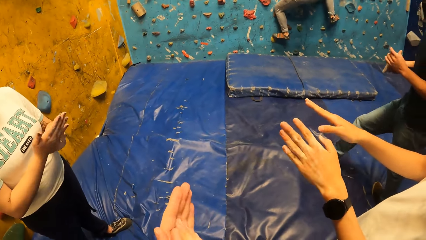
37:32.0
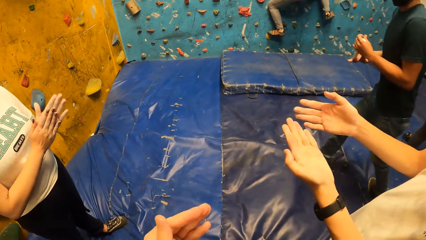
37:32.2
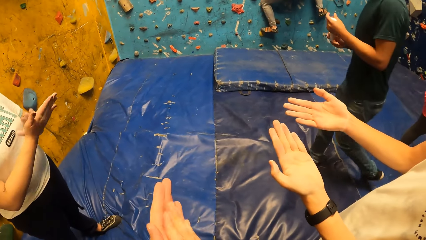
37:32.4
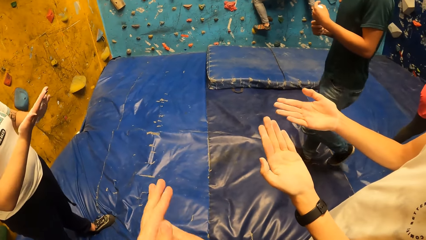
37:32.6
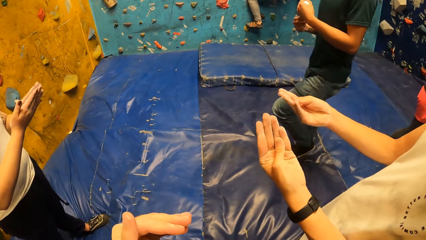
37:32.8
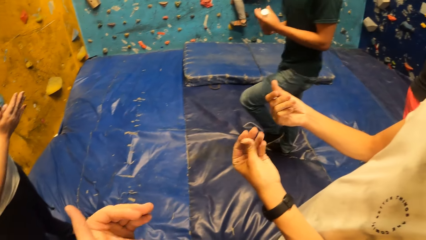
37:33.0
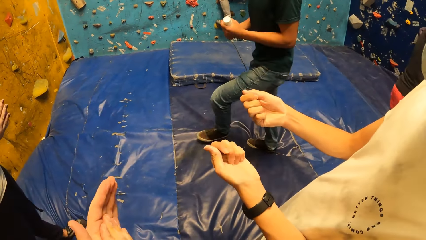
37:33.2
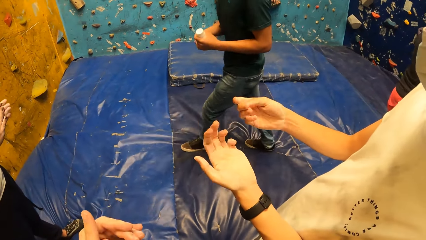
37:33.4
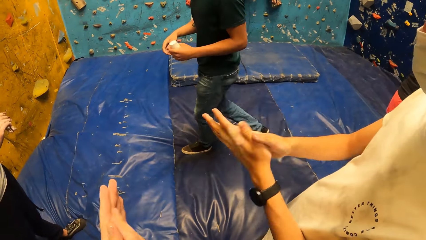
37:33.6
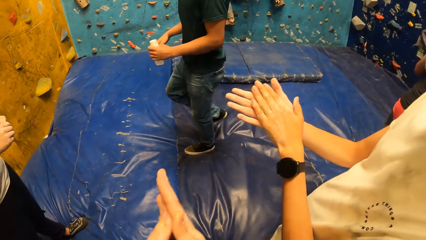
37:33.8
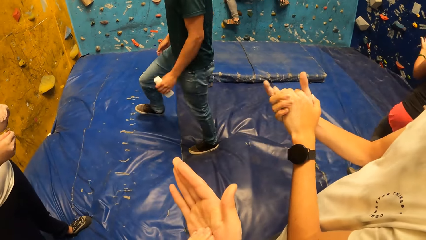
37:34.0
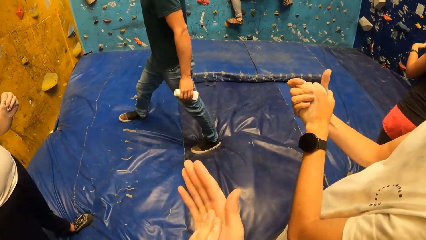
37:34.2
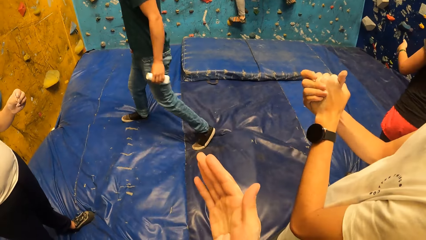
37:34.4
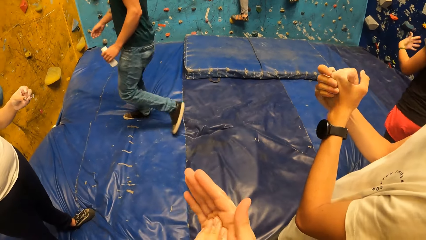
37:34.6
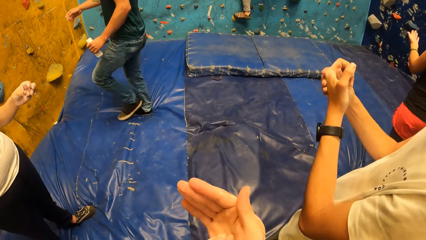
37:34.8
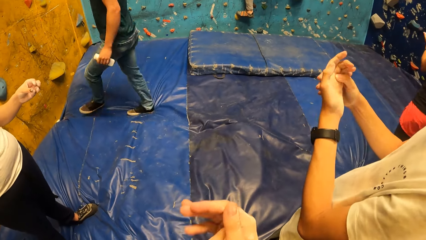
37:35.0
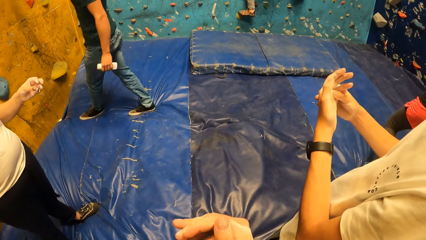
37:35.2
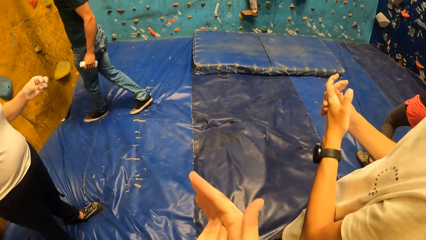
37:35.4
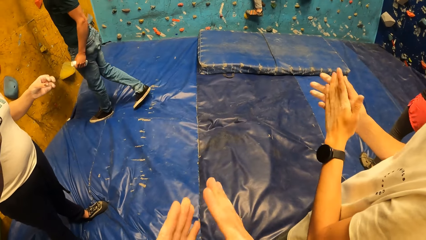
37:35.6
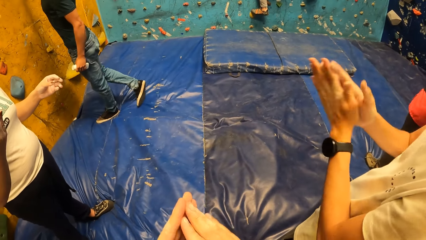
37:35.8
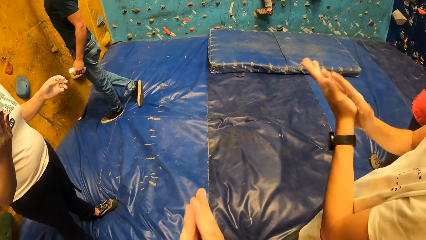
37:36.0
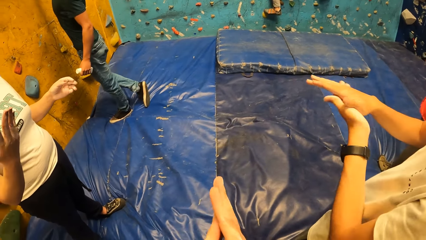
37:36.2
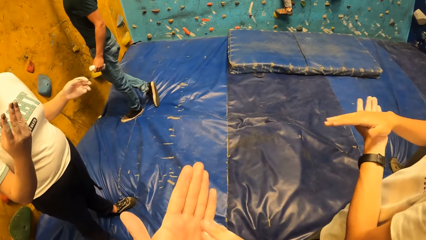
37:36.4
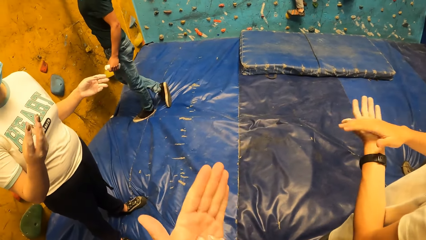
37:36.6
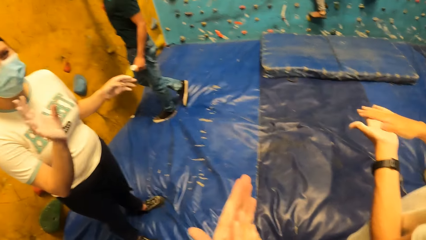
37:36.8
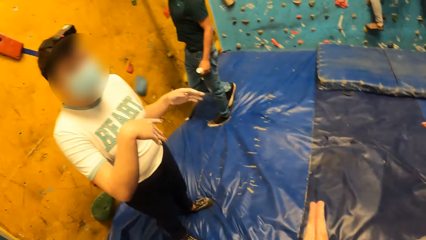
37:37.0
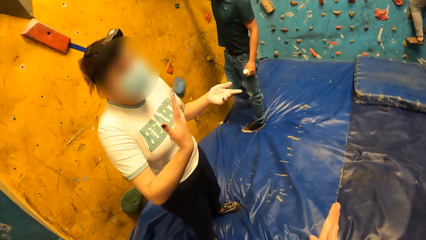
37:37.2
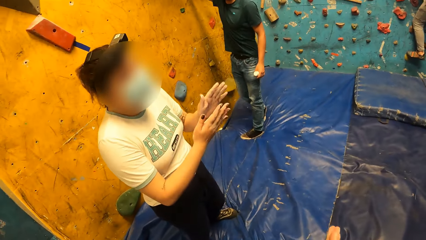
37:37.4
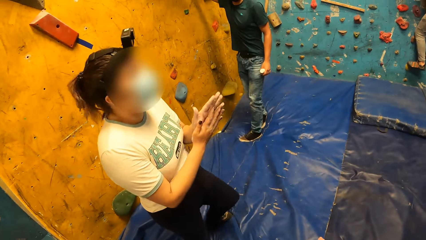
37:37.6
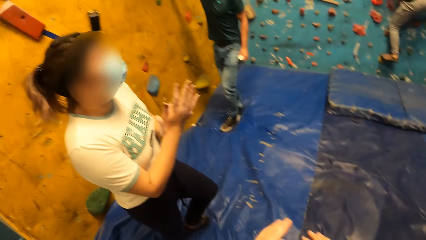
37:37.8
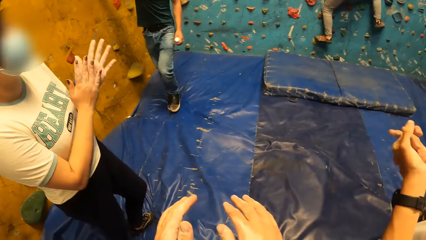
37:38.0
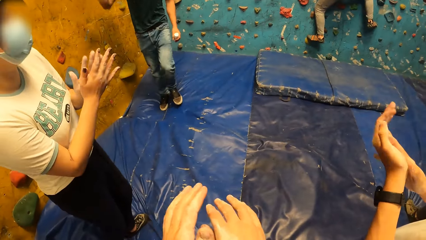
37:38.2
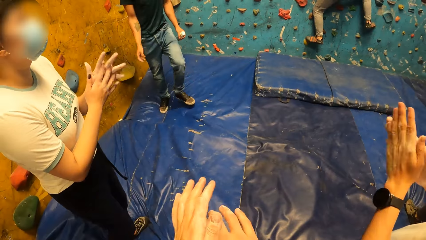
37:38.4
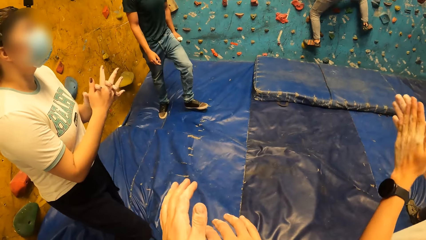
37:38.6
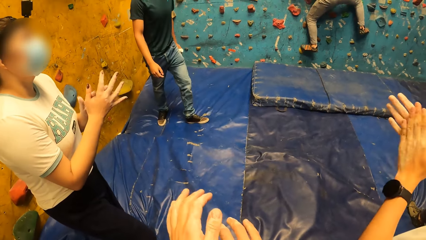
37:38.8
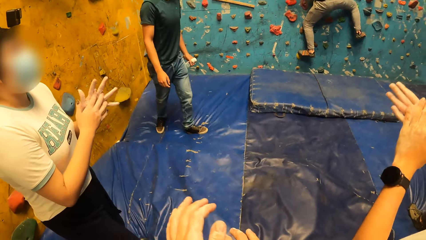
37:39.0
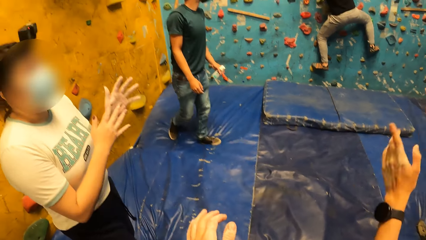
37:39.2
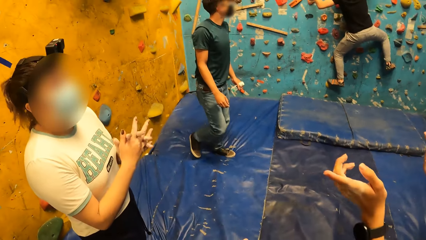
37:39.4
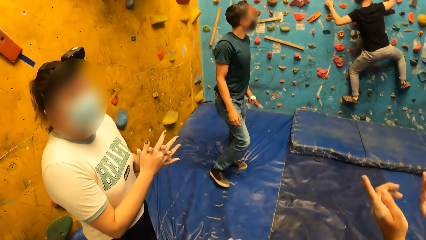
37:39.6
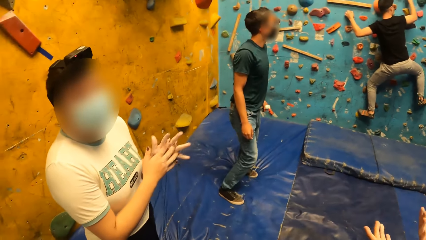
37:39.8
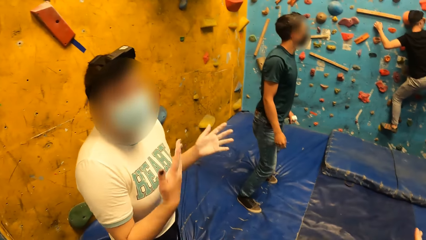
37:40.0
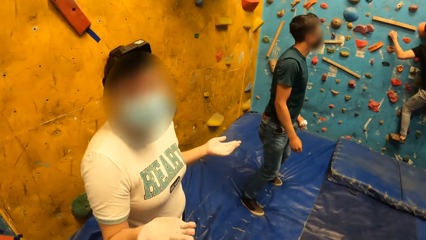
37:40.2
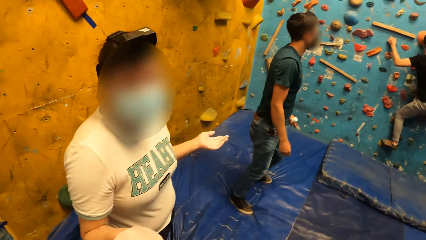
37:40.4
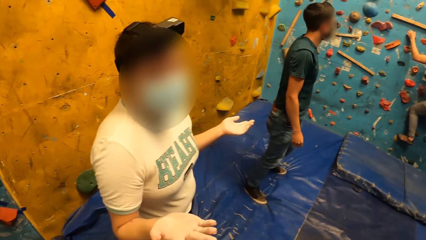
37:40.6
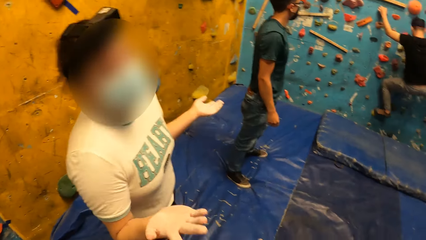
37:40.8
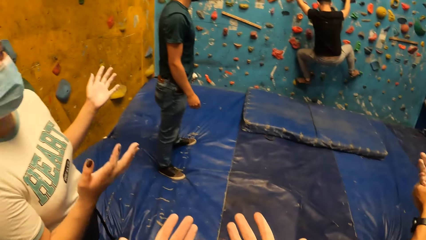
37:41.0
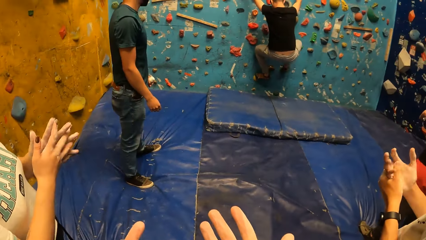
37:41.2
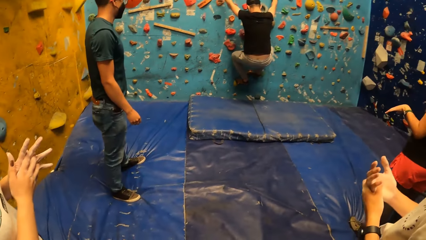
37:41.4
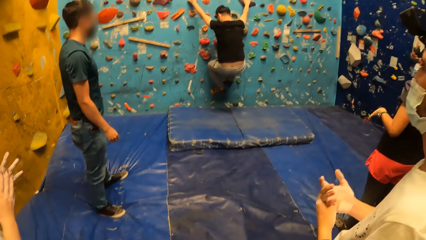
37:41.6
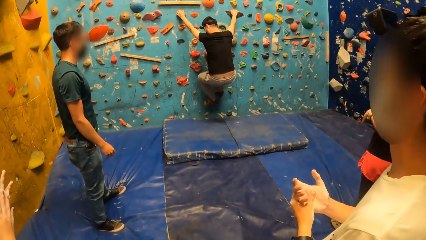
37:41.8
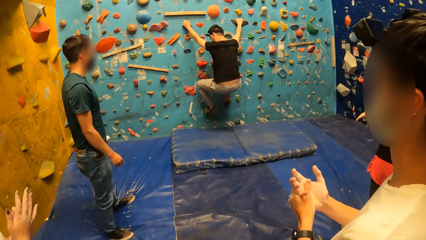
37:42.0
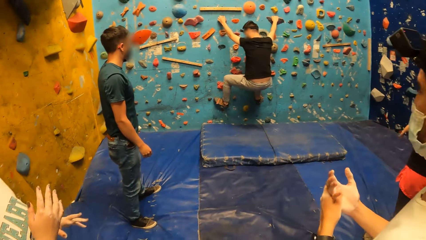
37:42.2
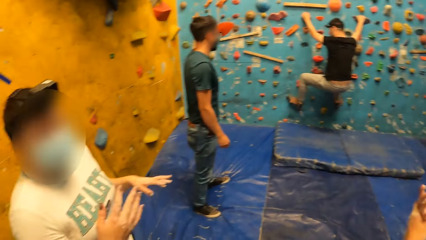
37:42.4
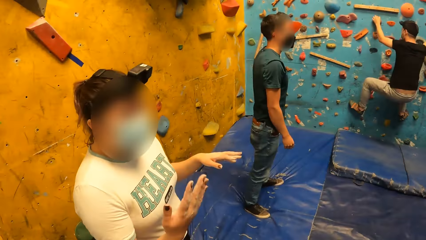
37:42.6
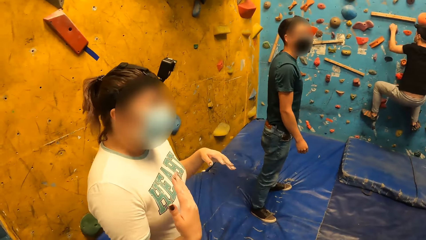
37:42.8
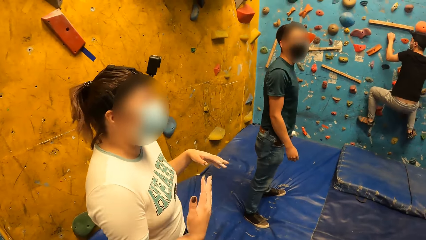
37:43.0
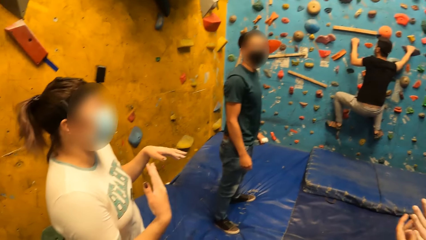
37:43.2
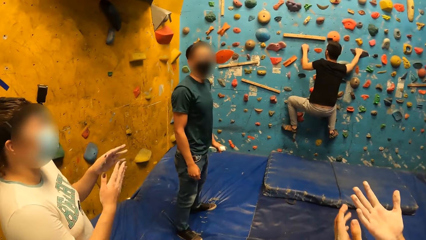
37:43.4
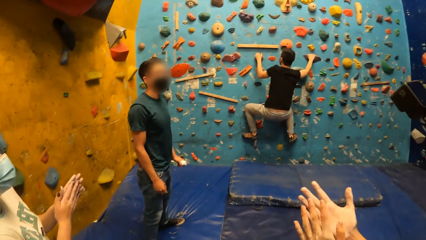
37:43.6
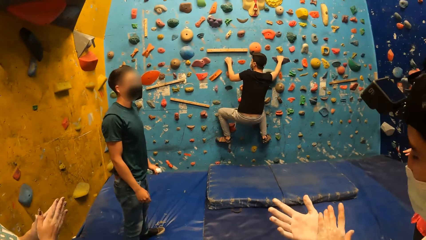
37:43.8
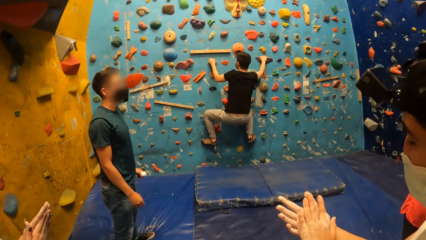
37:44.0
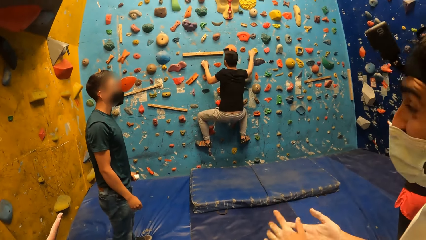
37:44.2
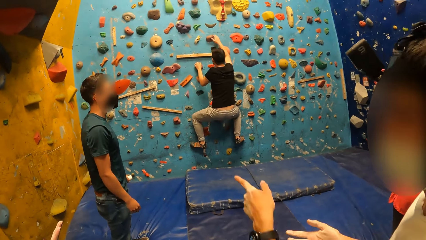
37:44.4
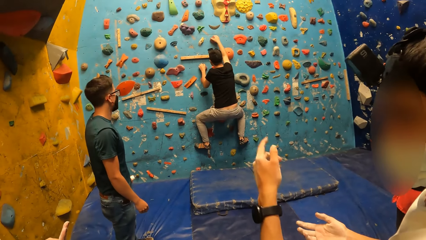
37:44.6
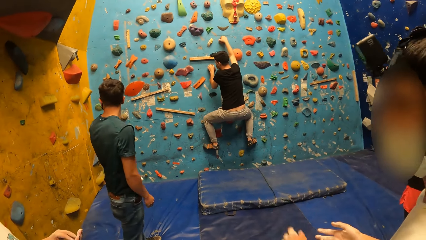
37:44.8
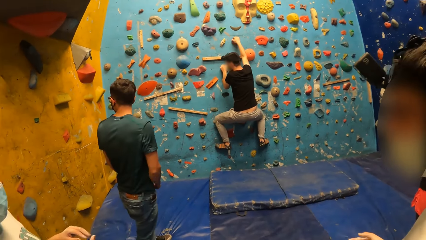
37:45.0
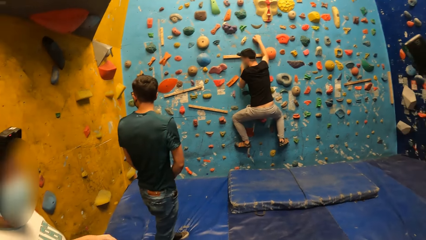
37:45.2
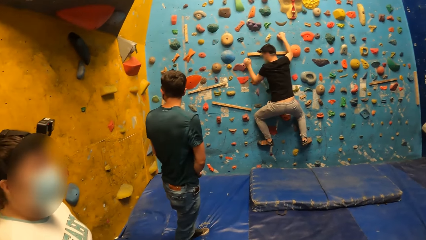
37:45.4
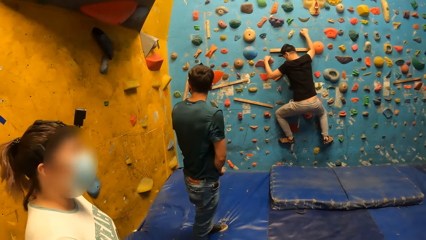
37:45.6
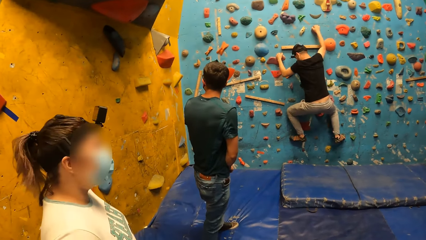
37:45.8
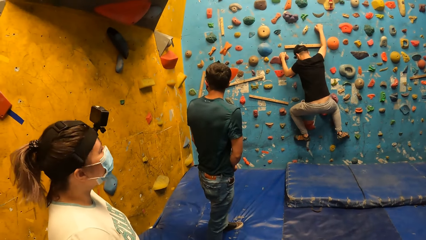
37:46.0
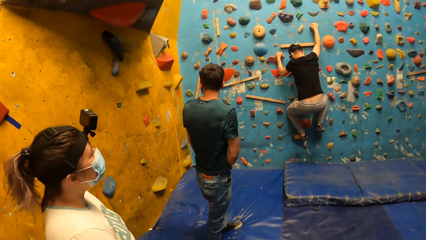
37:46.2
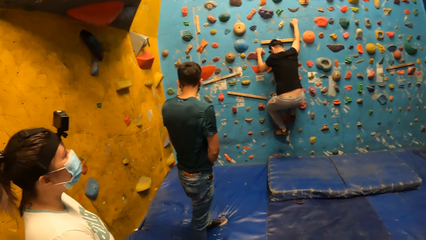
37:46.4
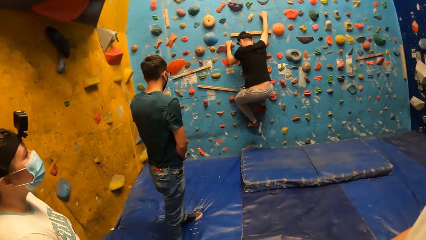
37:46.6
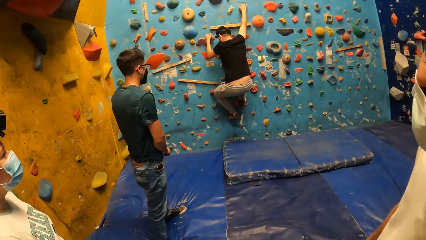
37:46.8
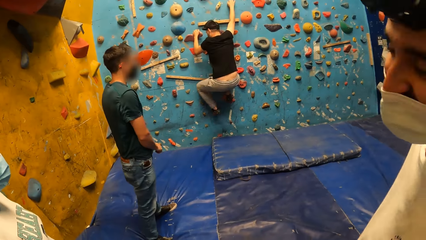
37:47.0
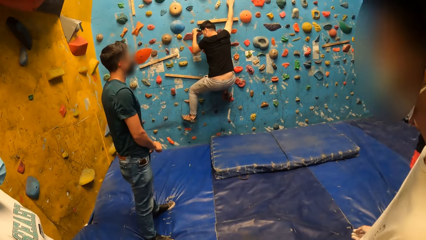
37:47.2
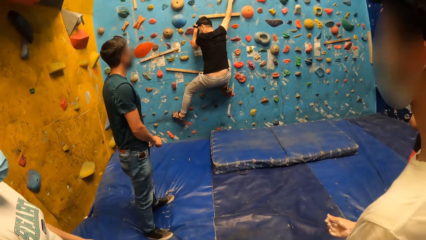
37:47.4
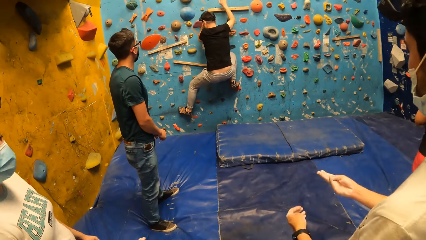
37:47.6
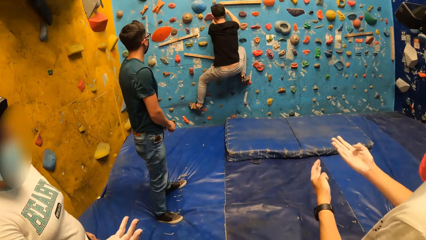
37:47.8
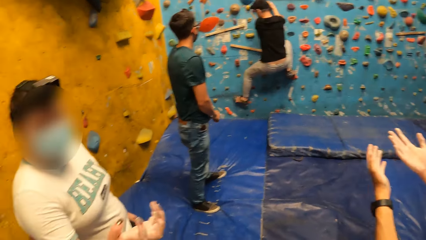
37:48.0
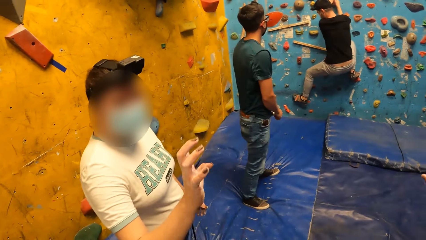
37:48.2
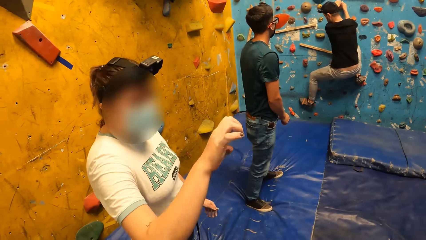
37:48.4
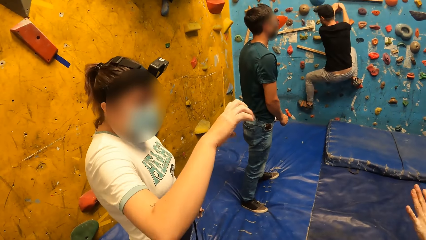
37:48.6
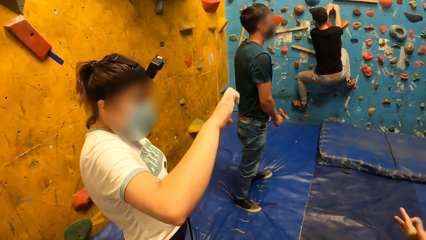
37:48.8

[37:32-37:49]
The woman rubs her hands against one another. The woman converses with the camera wearer. The man converses with the woman and the camera wearer.
